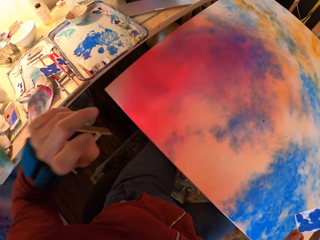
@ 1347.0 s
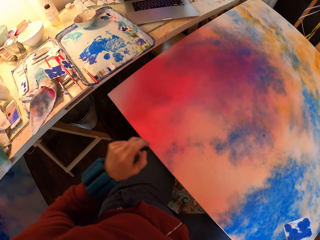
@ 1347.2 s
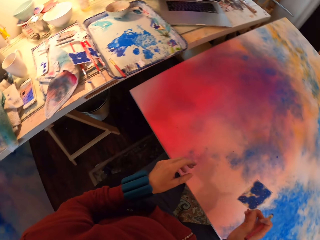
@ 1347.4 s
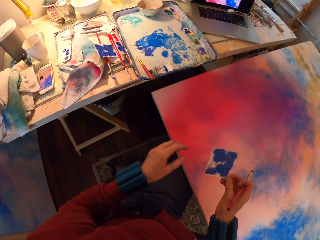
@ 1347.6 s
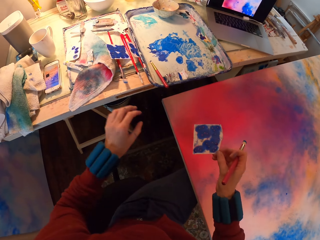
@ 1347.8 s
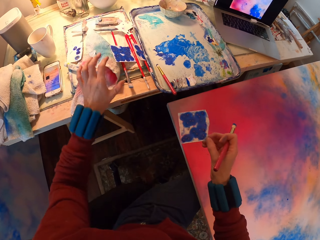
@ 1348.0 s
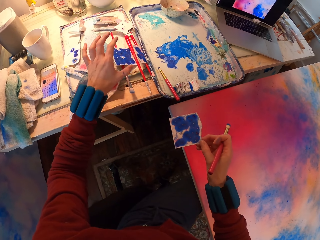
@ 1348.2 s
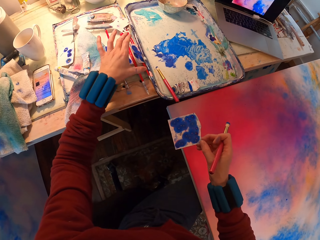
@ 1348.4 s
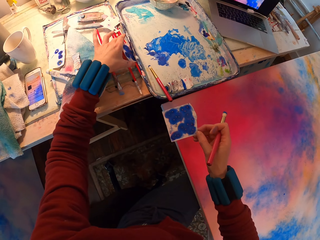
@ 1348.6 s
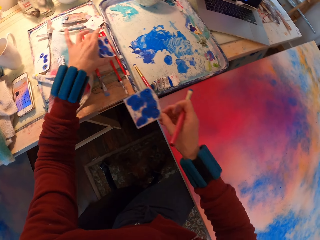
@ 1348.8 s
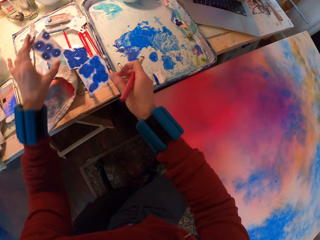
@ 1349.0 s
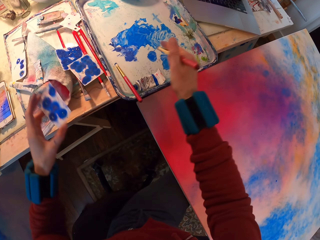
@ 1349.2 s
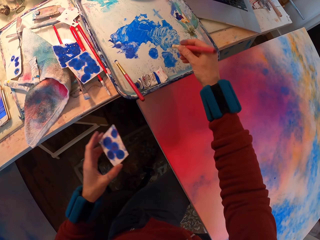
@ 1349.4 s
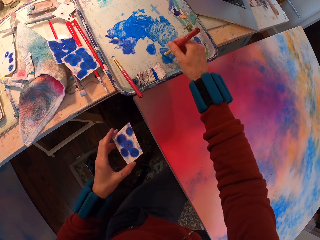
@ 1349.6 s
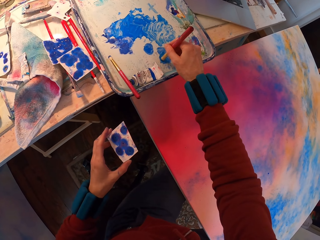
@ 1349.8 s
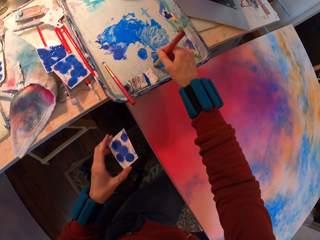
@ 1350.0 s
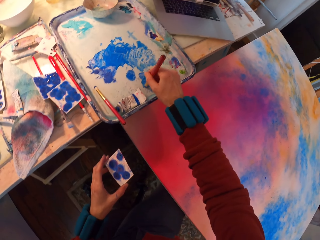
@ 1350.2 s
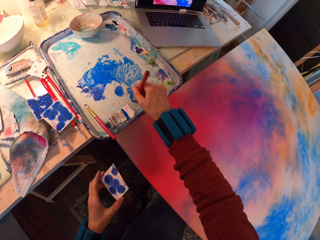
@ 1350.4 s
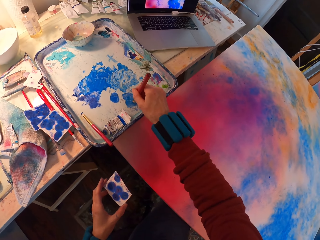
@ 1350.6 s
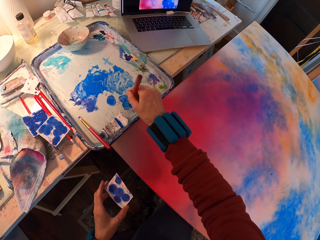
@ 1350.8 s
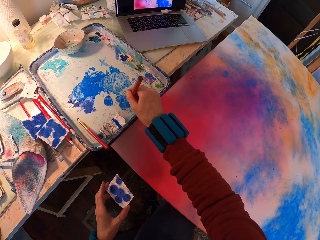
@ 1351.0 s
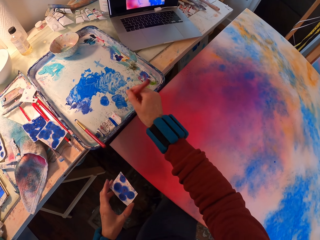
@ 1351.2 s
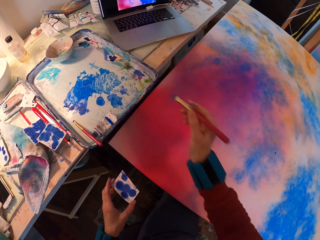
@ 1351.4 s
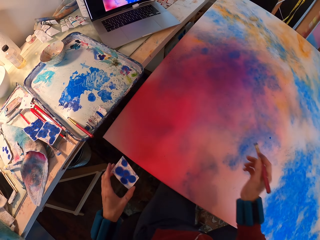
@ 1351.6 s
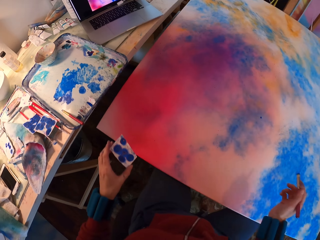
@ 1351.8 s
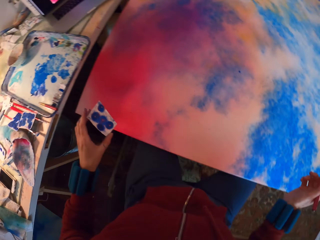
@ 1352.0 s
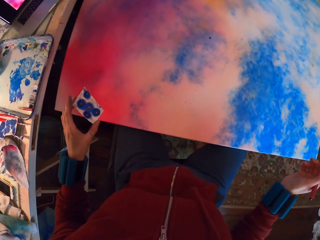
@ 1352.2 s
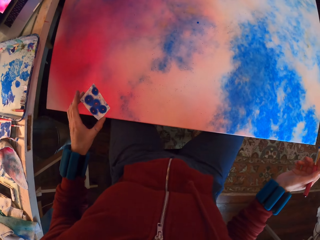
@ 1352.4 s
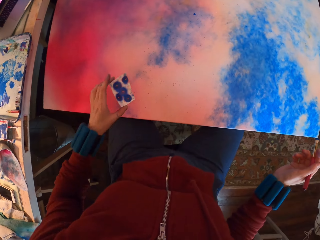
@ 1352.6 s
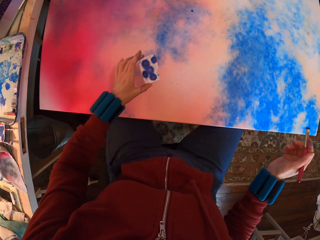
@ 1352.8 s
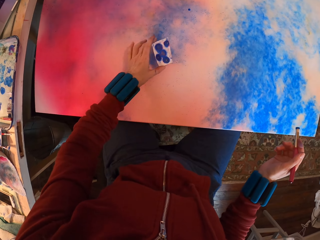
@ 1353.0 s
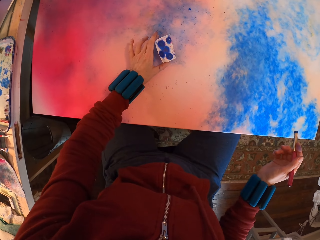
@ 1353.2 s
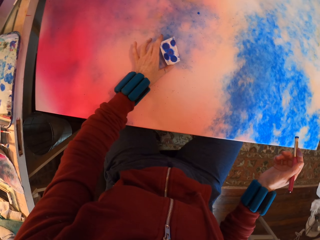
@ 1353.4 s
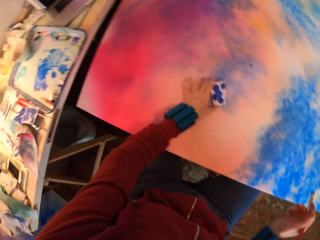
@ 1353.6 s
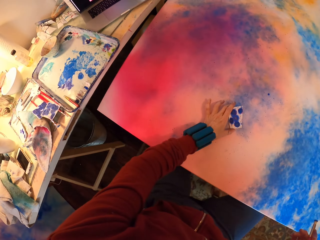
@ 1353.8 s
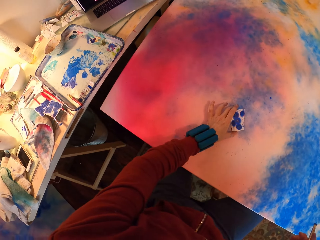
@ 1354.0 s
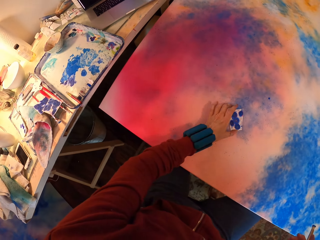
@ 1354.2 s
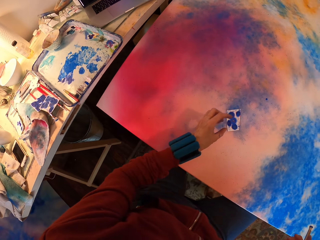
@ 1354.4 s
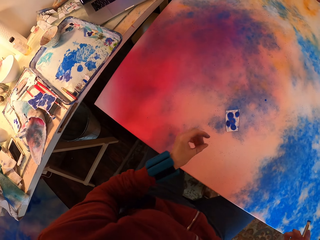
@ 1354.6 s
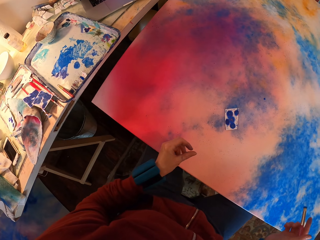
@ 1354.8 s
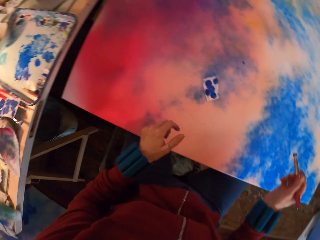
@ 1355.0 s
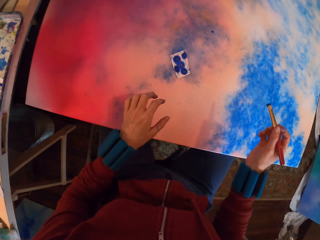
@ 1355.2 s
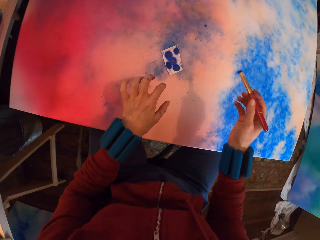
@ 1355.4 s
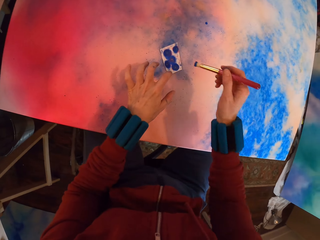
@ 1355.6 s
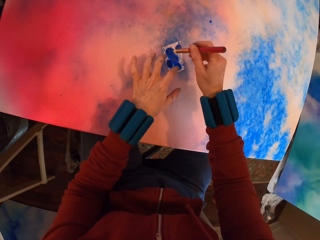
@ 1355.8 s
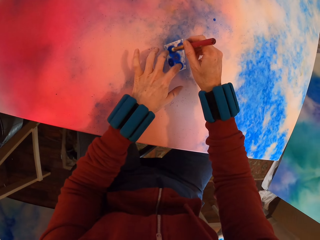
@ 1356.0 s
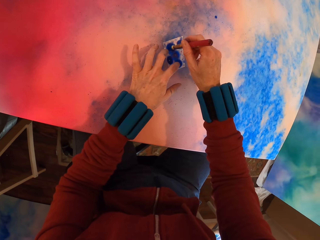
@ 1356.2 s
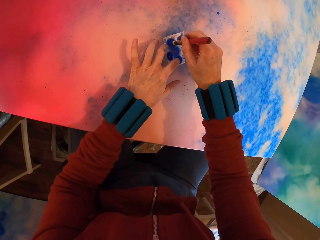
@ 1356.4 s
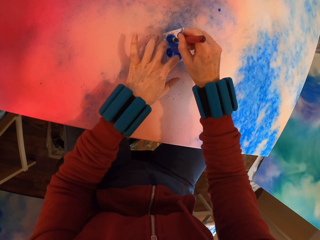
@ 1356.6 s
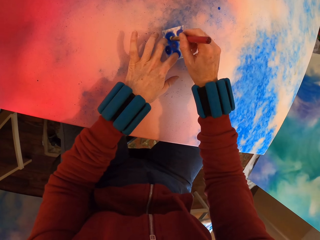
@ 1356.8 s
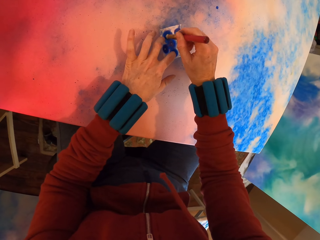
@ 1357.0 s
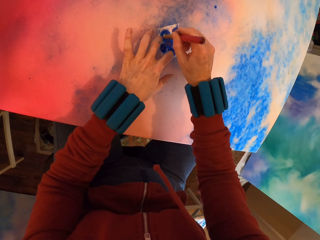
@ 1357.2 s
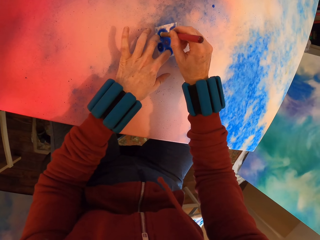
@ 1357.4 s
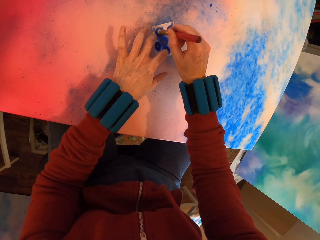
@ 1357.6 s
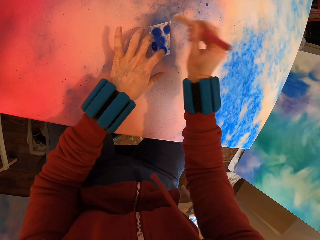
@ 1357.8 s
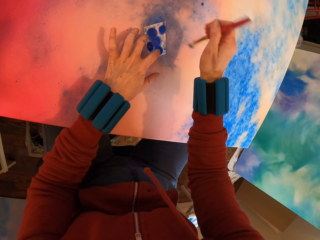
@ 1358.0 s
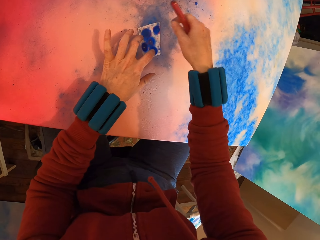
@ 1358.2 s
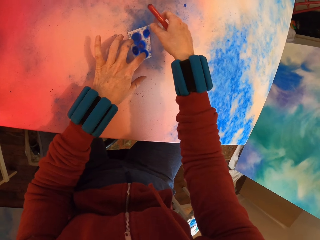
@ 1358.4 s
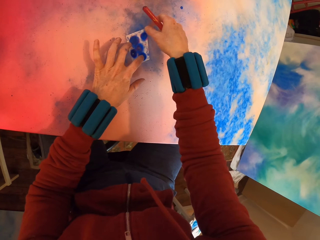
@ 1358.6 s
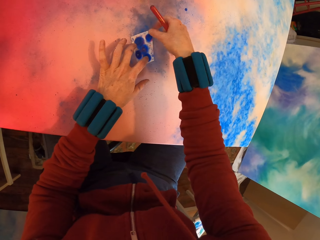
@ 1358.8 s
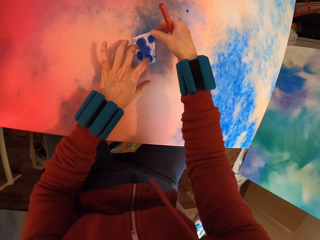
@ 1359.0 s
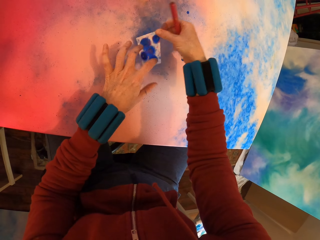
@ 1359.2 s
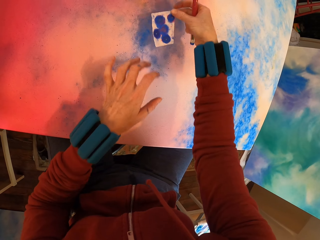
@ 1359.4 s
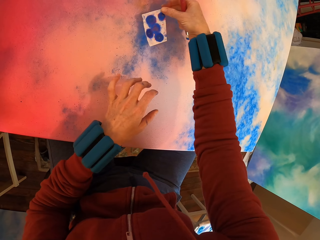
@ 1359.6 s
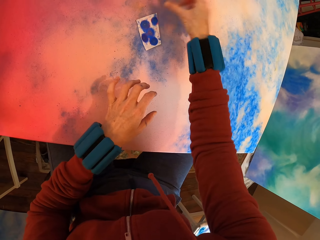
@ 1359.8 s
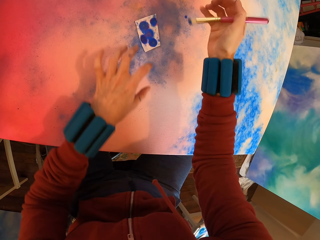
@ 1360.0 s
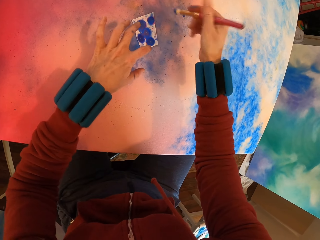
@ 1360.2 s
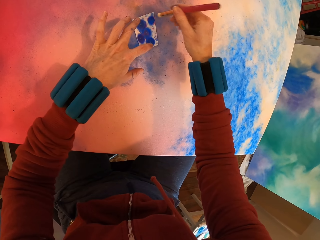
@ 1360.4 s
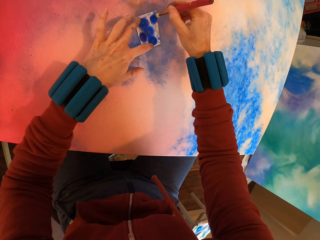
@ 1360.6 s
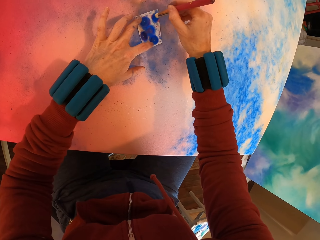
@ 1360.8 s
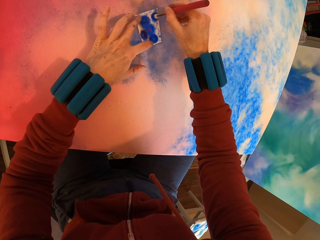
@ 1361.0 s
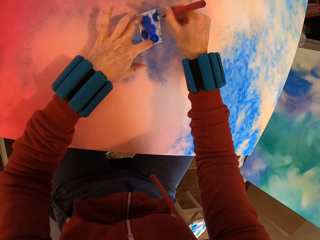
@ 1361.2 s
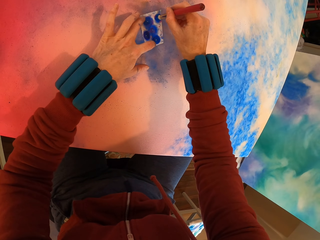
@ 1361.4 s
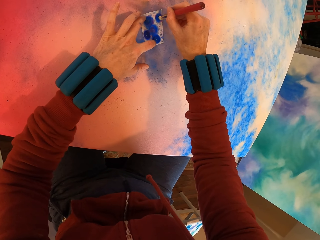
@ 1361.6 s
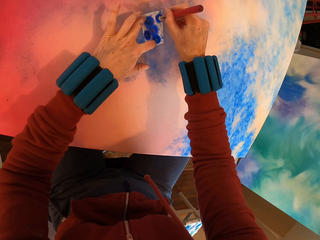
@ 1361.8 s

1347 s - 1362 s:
The camera wearer picks up the watercolor paper on the table and throws the watercolor paper on the table. They rub the brush on paint. They paint the tray. They place the watercolor paper on the painting. They apply paint with the brush on the painting.

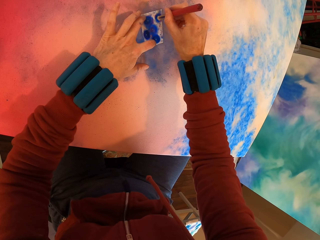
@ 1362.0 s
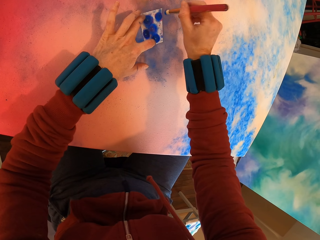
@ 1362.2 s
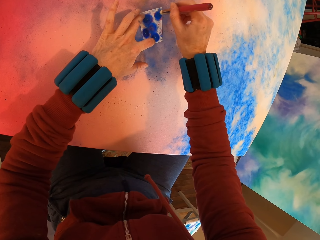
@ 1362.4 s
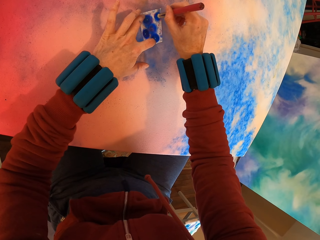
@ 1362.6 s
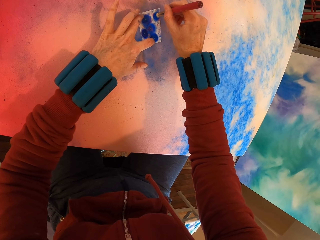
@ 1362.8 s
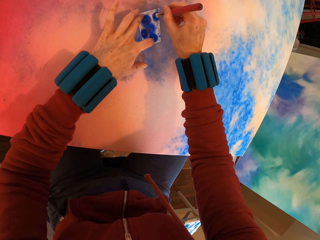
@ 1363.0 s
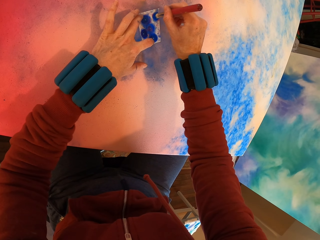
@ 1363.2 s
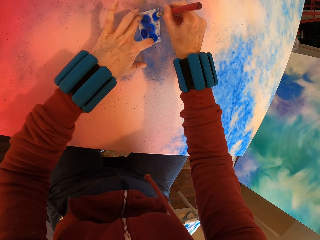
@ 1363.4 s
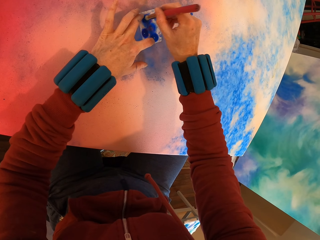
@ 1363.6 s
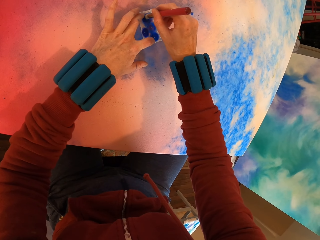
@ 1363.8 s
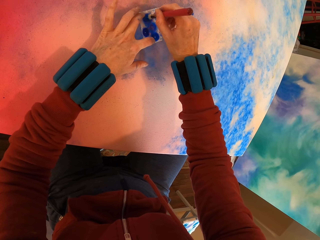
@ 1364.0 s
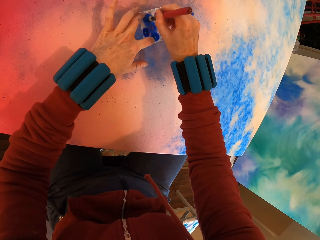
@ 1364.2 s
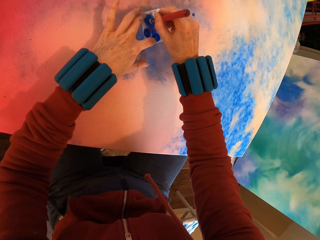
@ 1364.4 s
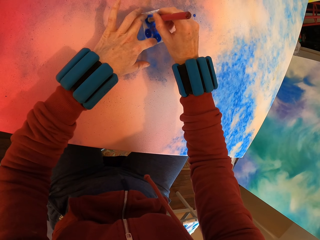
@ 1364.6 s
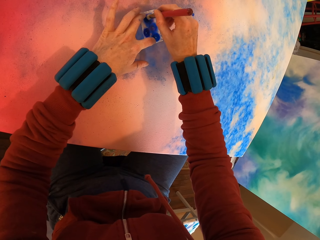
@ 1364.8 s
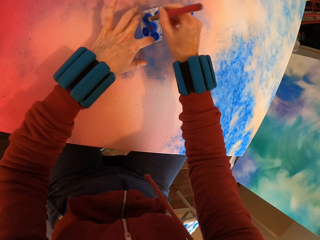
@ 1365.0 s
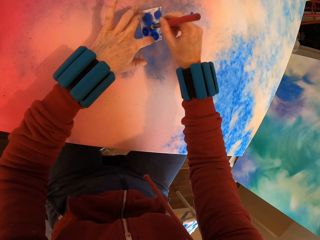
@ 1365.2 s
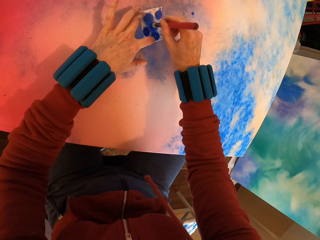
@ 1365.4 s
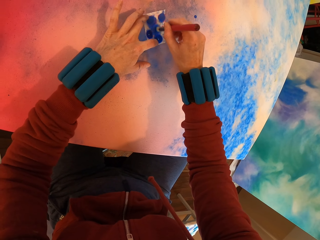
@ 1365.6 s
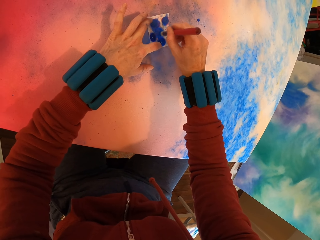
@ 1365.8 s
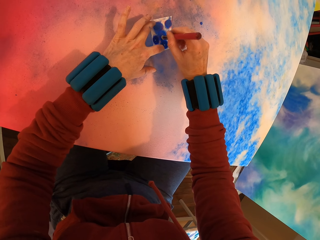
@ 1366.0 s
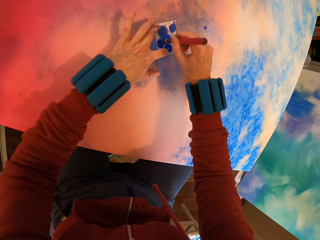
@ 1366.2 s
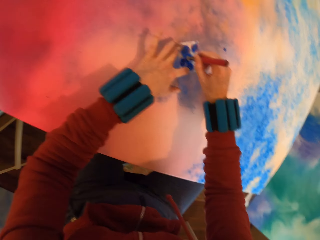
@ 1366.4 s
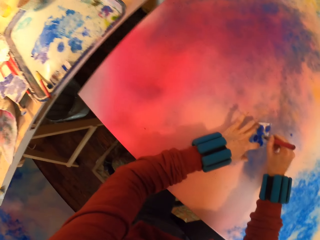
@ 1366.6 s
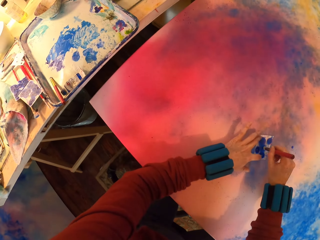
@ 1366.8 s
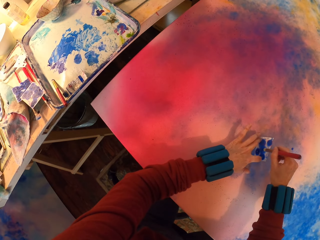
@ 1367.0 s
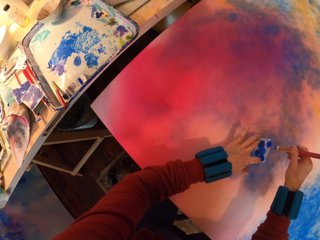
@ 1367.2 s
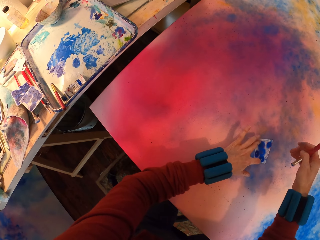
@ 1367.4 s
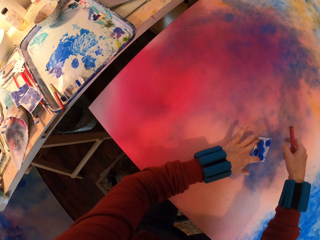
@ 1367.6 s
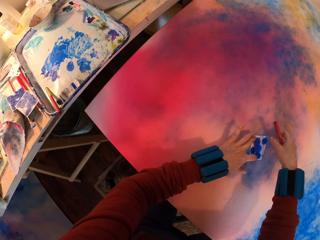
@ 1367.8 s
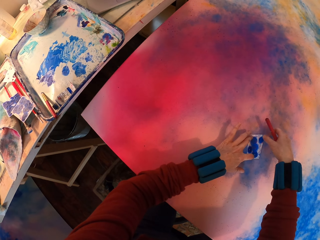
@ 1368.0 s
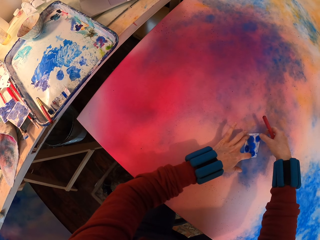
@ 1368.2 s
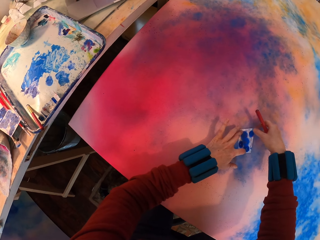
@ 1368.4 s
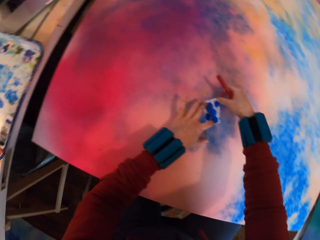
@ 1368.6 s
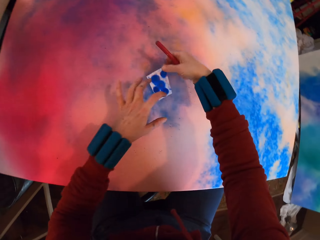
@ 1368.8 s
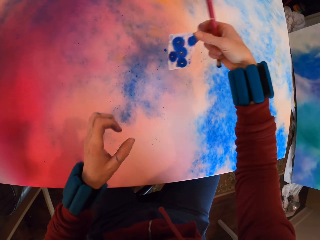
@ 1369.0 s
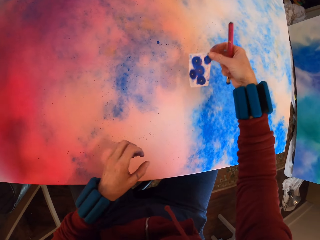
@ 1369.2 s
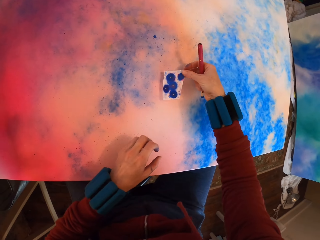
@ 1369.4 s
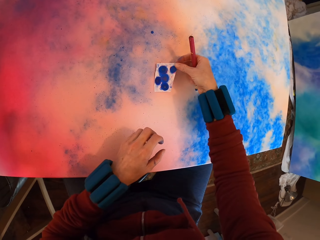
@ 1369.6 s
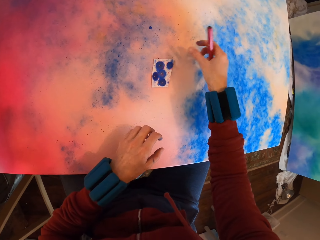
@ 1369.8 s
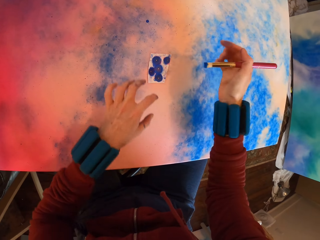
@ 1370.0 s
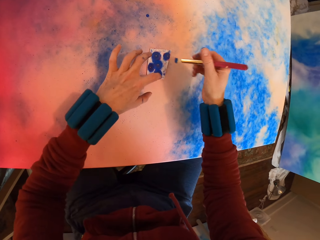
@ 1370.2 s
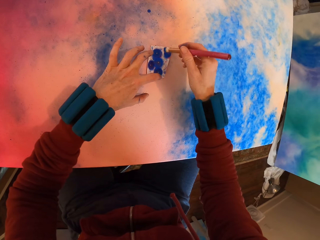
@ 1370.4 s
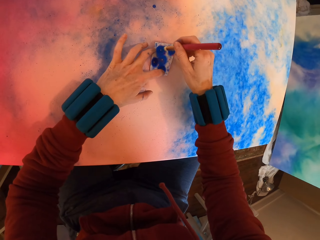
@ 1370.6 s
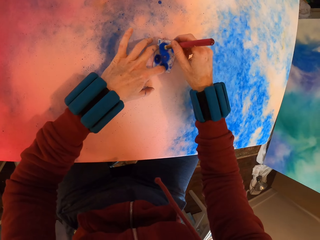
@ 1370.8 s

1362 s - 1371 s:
The camera wearer looks around. They move the paper.
